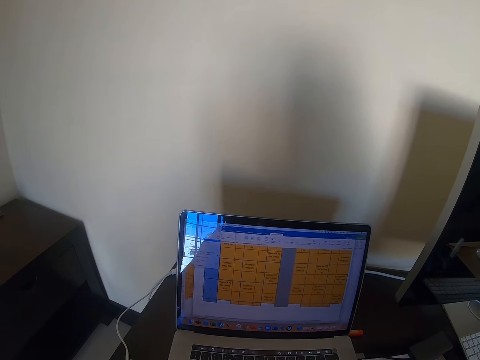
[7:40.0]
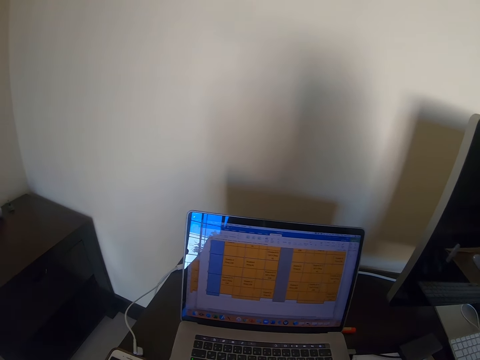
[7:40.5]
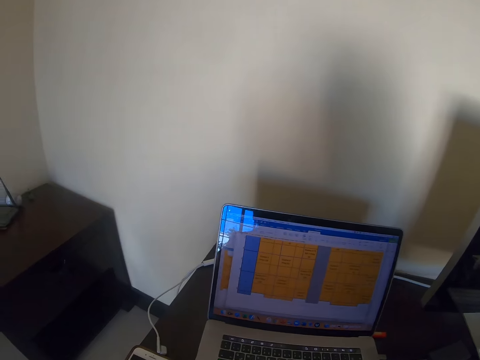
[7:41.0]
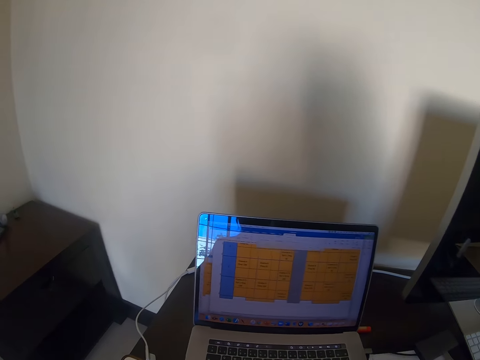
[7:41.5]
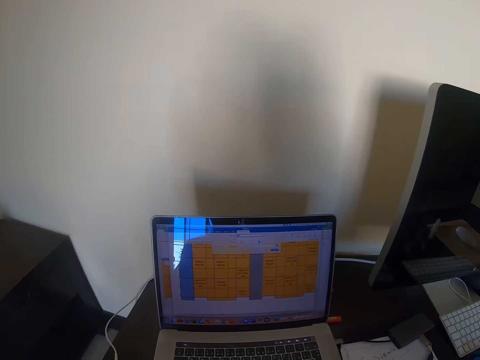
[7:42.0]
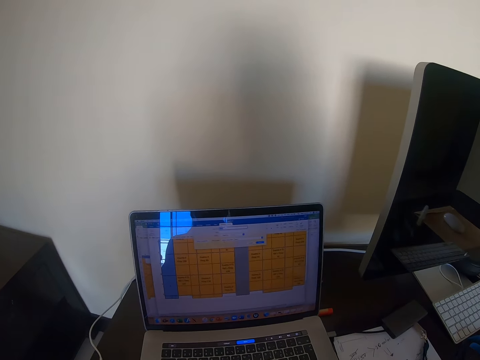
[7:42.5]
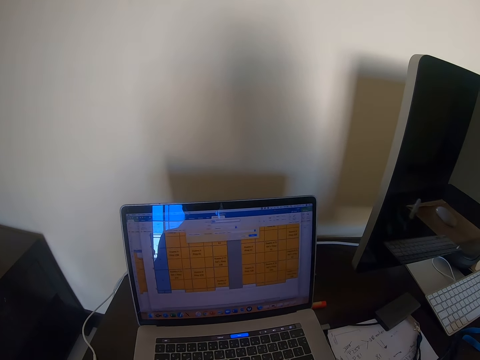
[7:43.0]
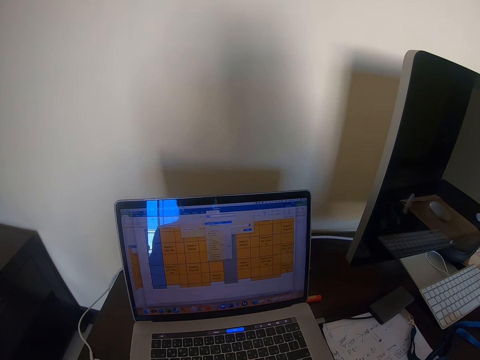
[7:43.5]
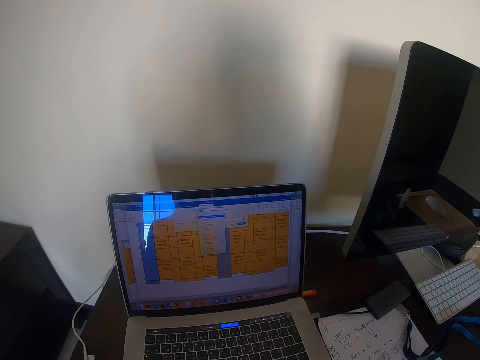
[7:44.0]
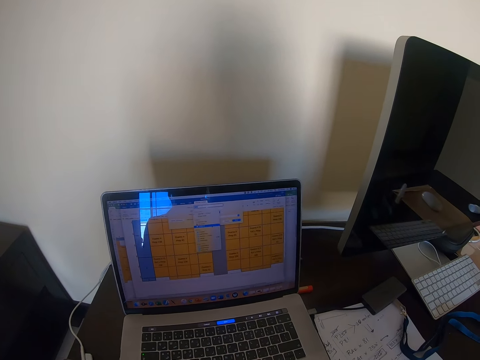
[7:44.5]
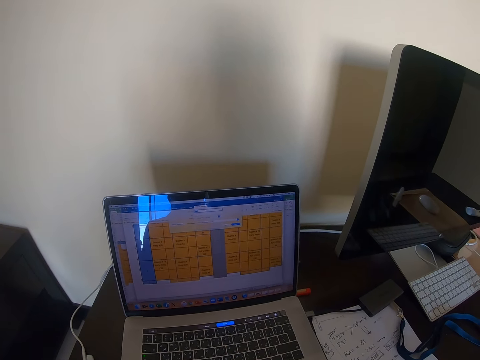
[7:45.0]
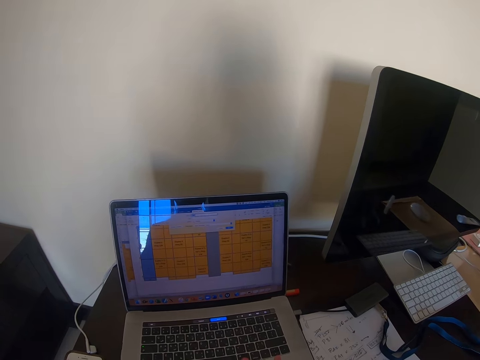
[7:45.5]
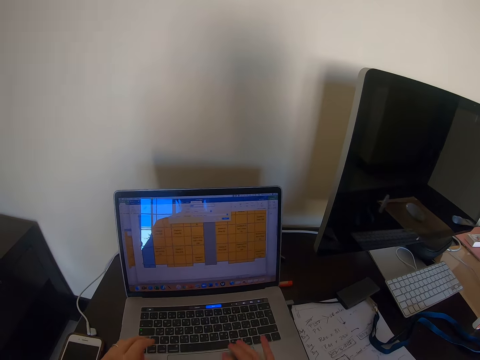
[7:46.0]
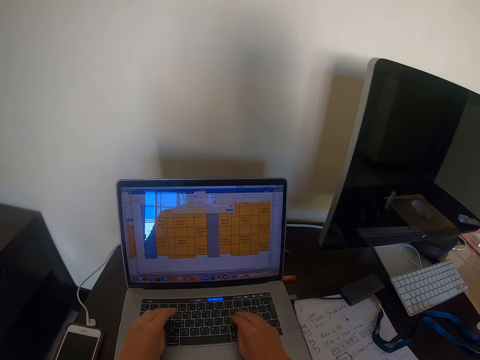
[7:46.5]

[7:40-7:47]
The camera wearer is typing something on the laptop using a keyboard. They work on the laptop.

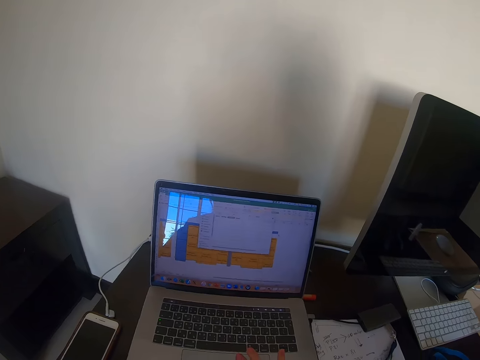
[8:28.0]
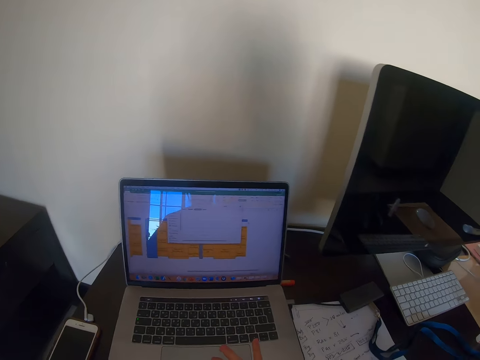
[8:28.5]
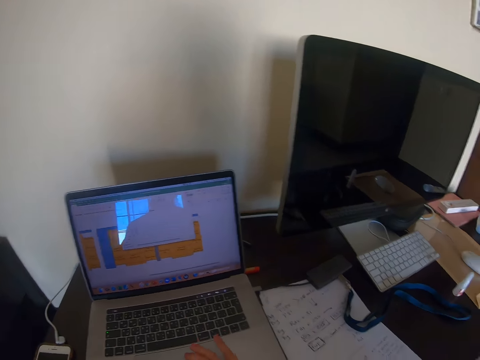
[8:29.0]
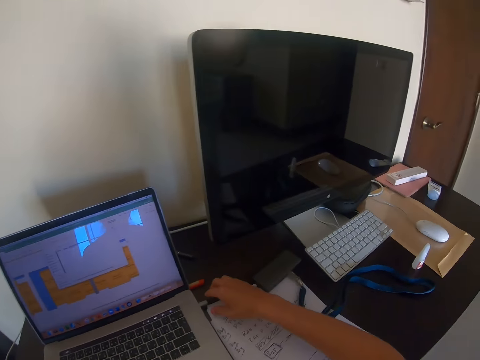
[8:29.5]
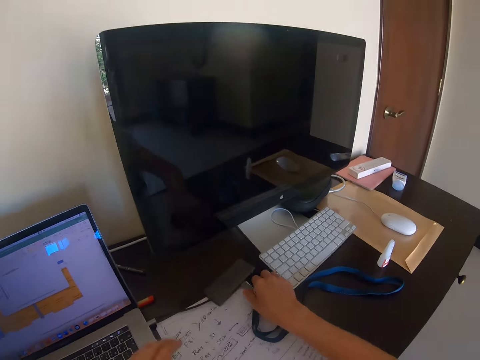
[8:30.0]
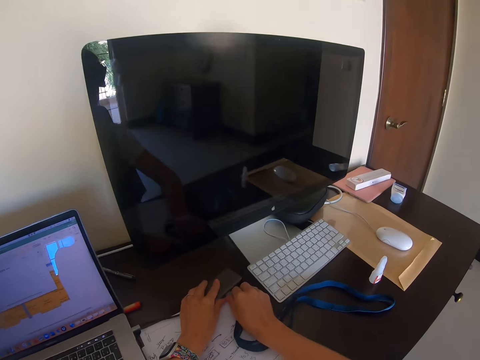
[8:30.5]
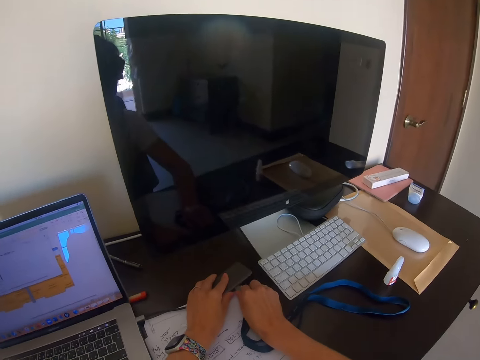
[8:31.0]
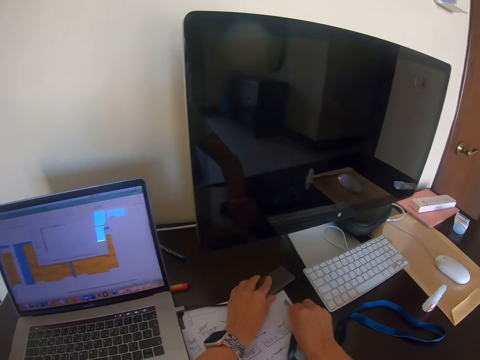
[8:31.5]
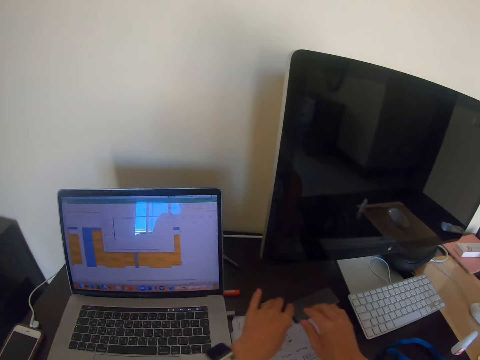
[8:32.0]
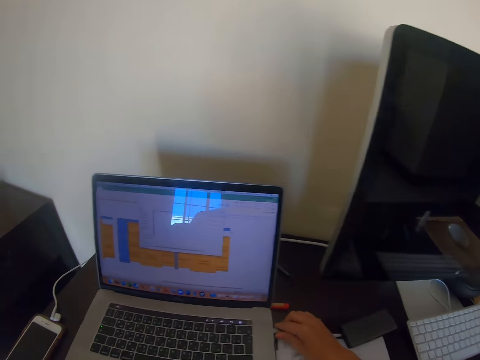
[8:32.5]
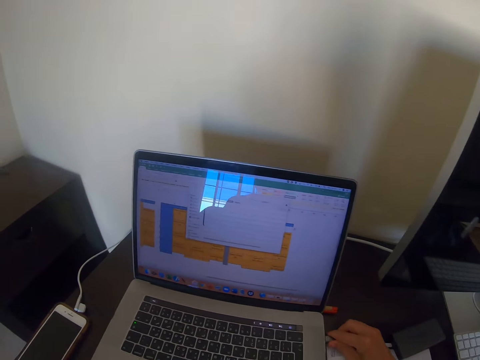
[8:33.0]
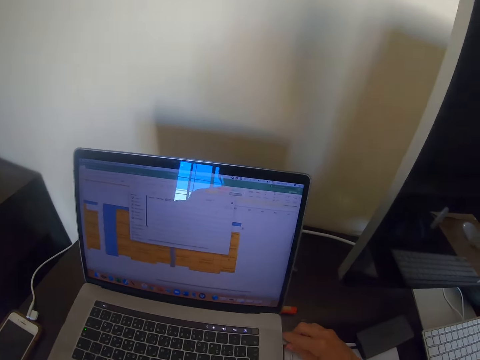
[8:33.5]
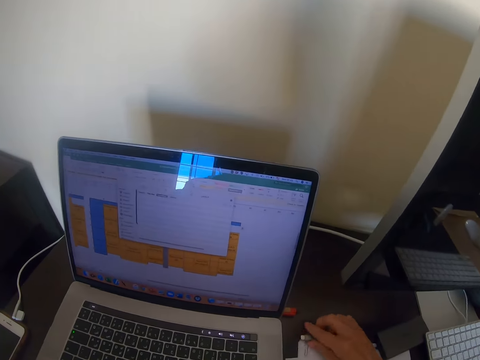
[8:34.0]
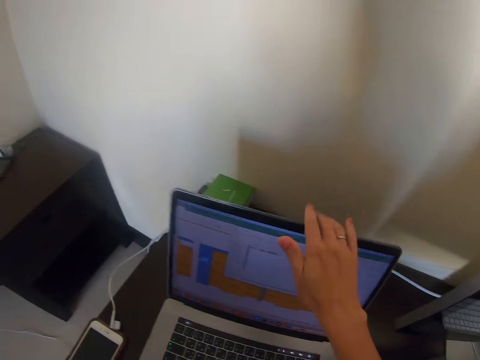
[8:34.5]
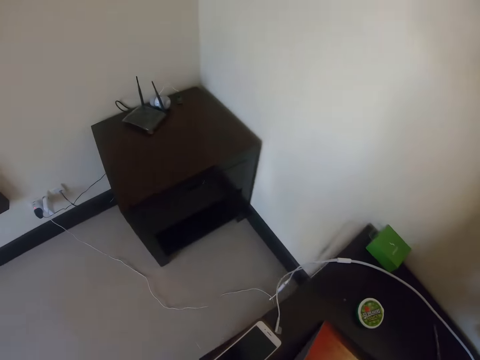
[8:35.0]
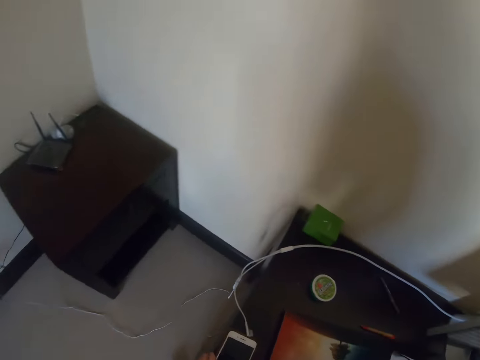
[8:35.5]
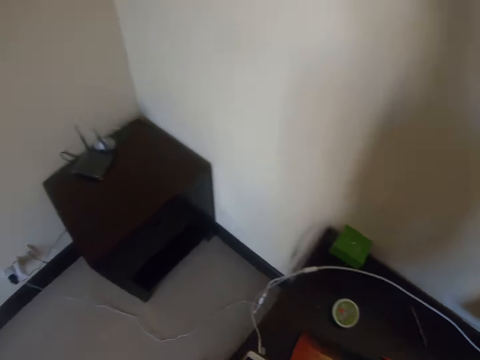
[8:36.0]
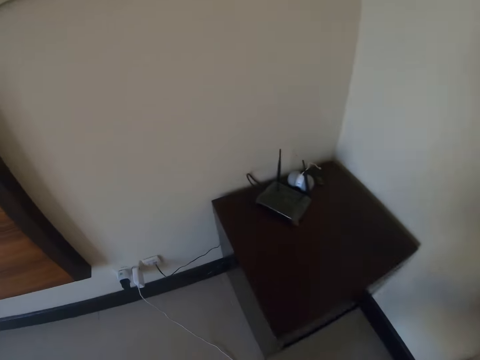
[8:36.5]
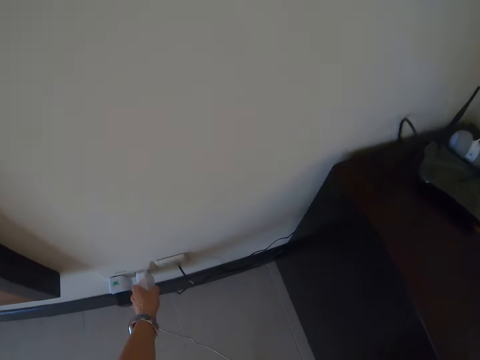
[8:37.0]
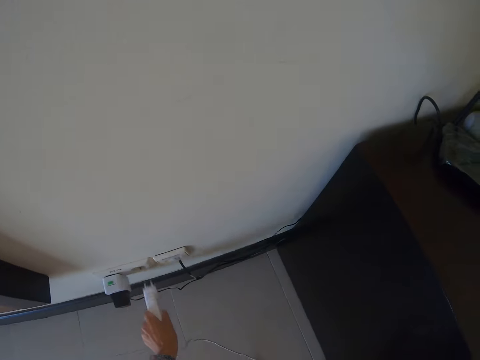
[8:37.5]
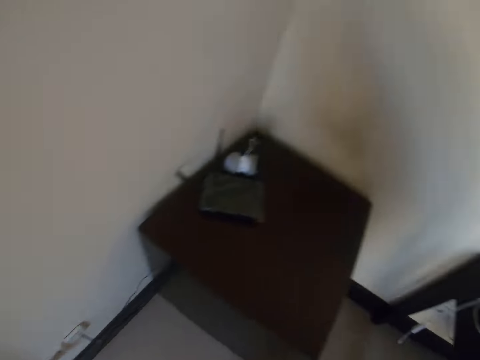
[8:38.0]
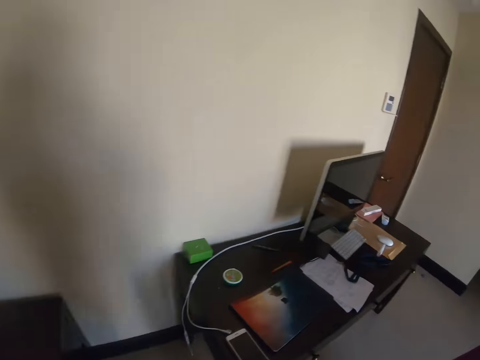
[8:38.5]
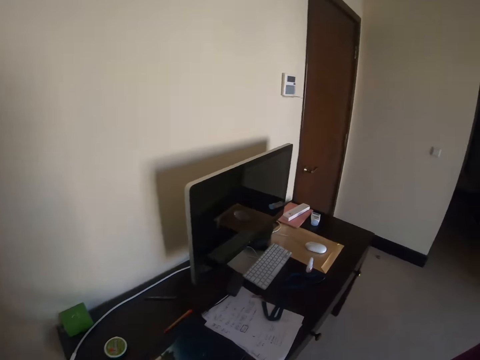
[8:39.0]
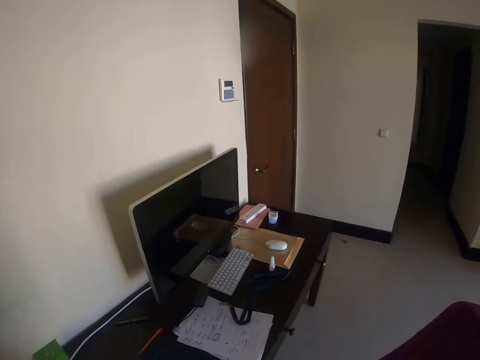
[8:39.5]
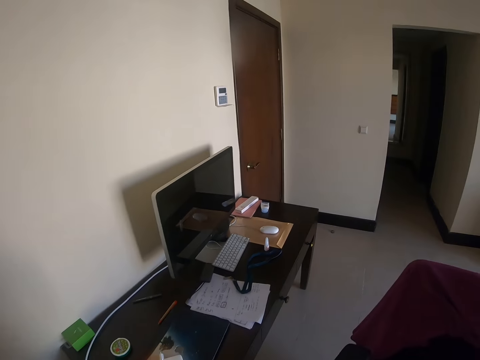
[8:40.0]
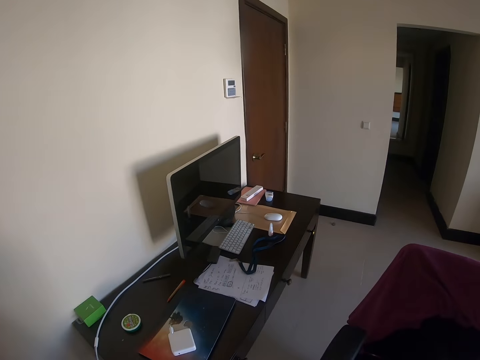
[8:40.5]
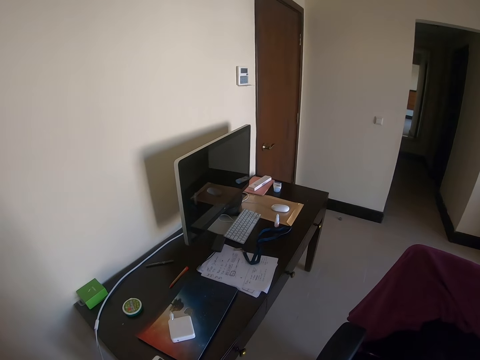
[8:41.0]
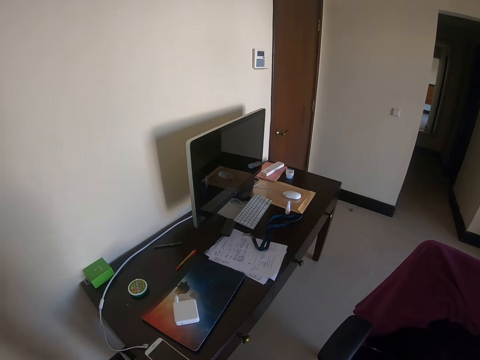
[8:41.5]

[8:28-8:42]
The camera wearer is unplugging a cable from the laptop. They remove the flash disc from the drive. They disconnect the disc drive from the laptop. They close the laptop. They are walking towards the socket. They are removing a charger from the socket. They are walking towards the table.

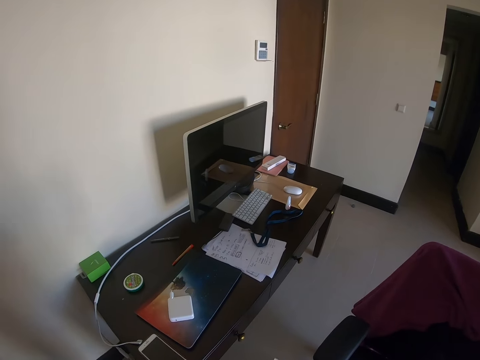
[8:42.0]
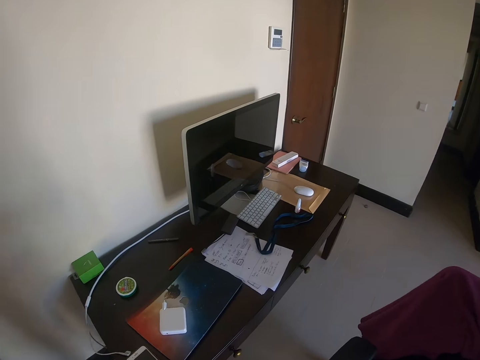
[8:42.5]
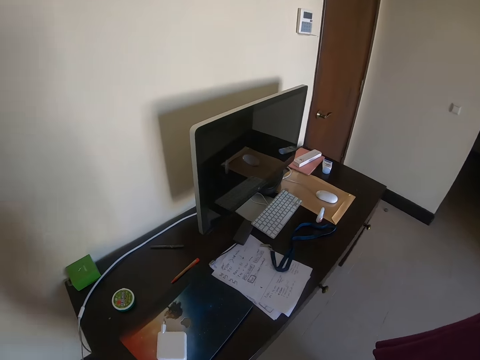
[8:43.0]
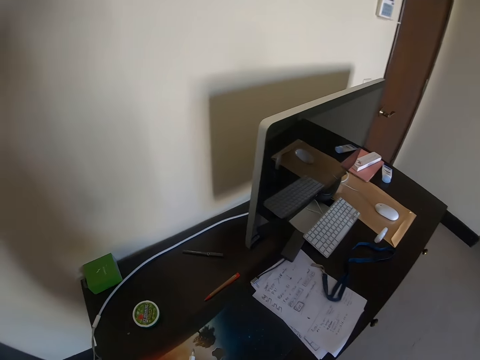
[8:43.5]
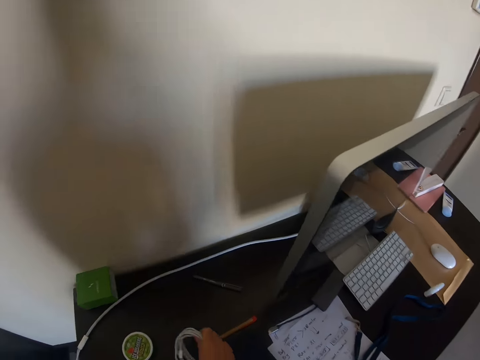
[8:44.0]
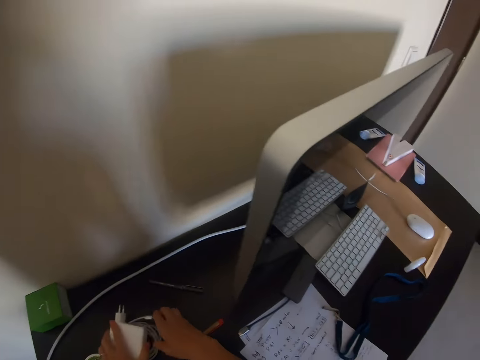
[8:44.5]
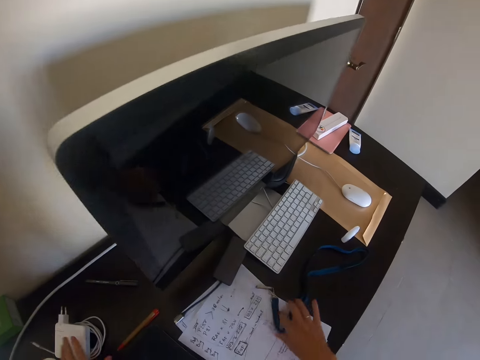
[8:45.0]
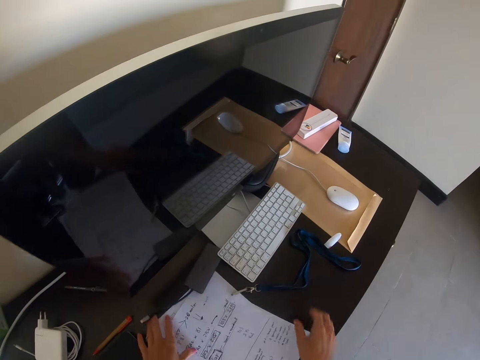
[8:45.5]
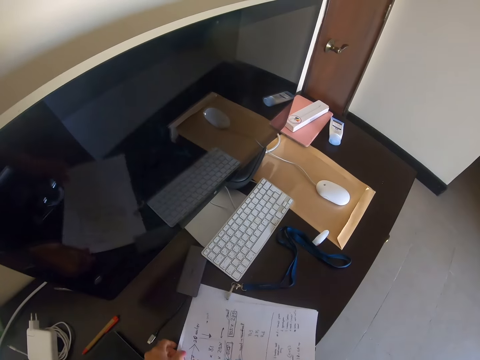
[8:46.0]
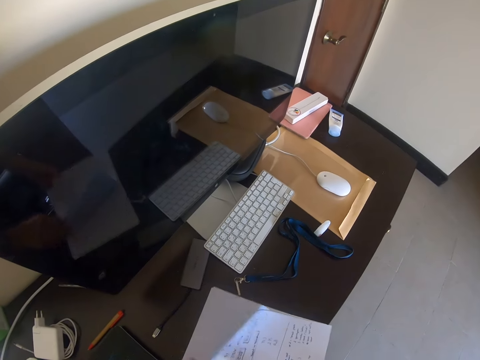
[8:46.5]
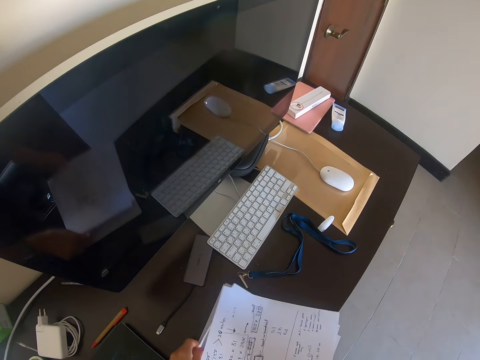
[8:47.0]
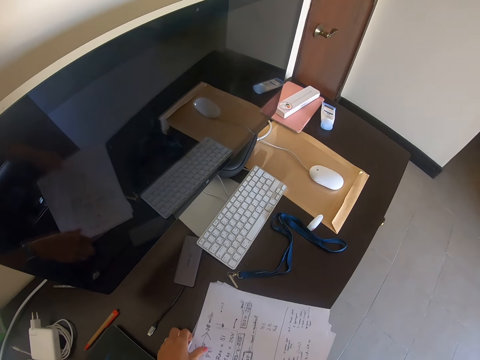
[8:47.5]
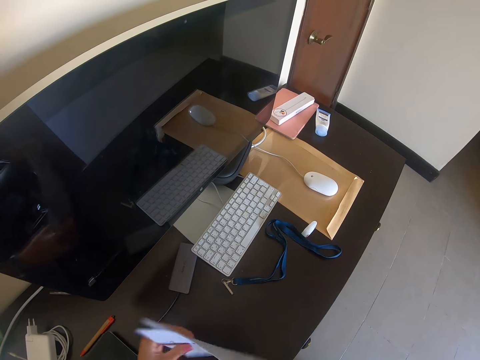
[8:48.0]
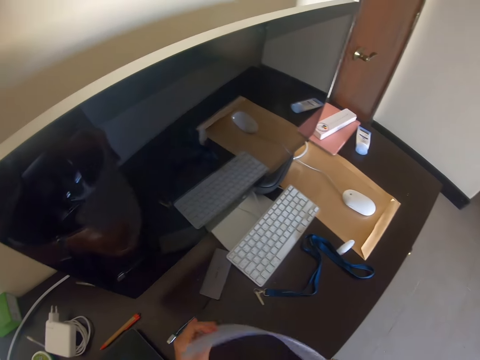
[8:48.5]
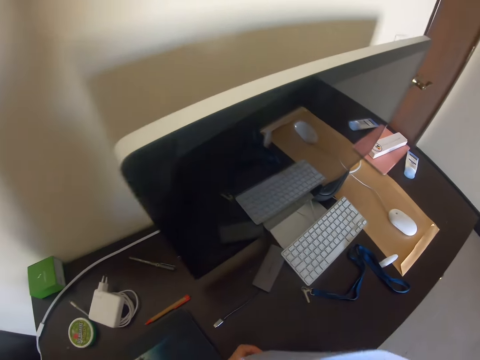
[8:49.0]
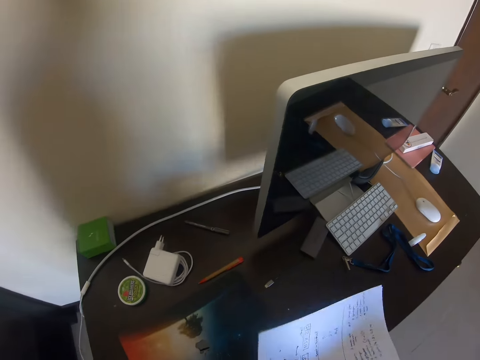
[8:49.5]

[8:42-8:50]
The camera wearer puts the charger on the table. They are pushing a lanyard aside. They pick papers from the table.
